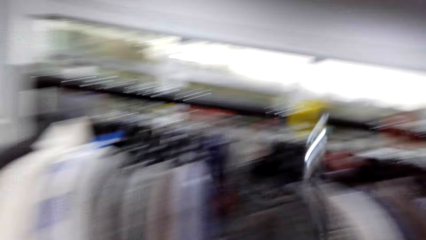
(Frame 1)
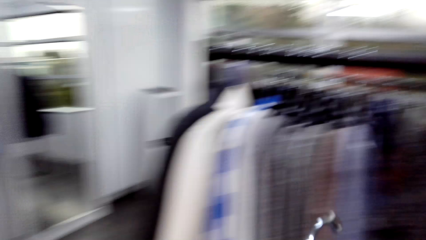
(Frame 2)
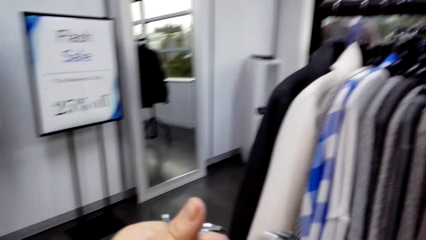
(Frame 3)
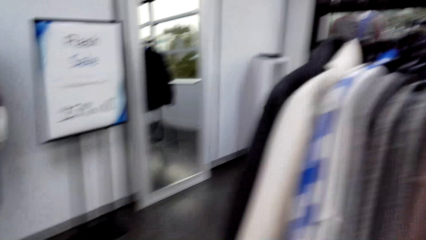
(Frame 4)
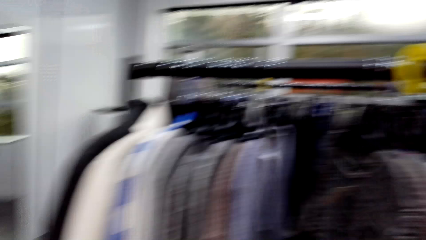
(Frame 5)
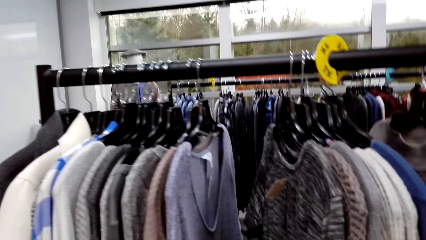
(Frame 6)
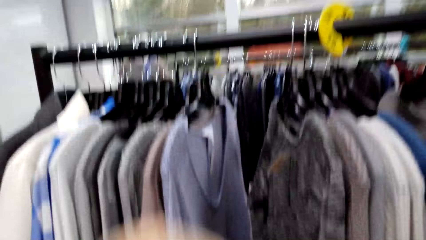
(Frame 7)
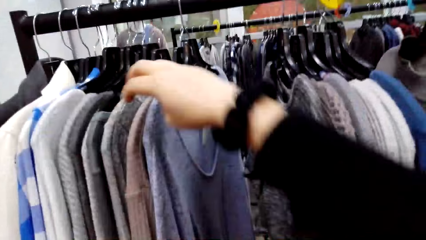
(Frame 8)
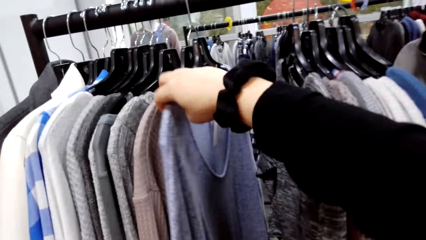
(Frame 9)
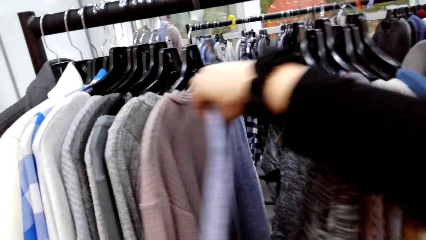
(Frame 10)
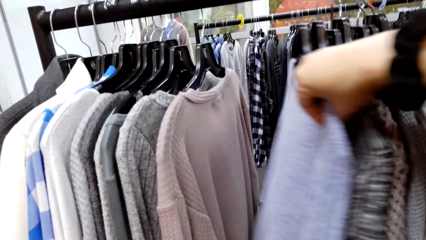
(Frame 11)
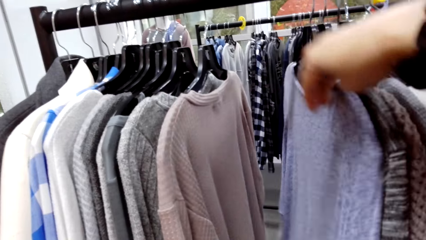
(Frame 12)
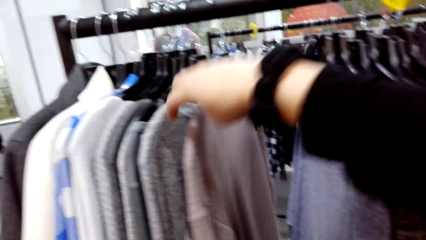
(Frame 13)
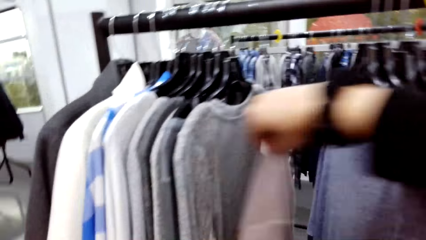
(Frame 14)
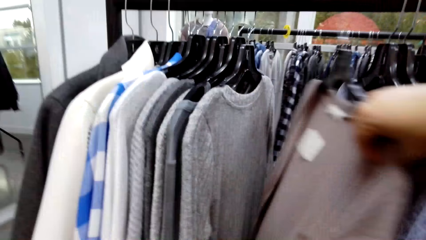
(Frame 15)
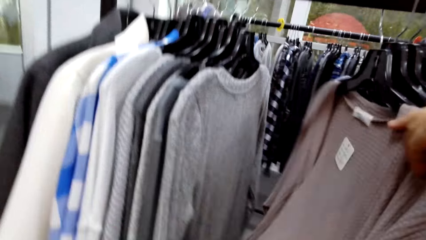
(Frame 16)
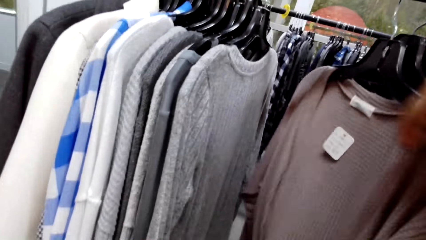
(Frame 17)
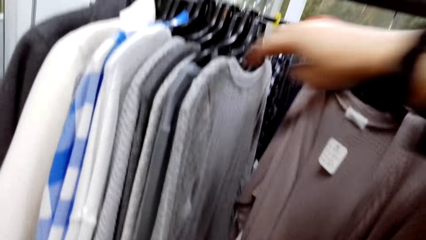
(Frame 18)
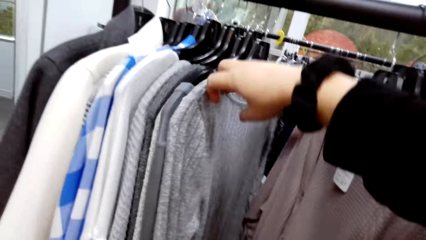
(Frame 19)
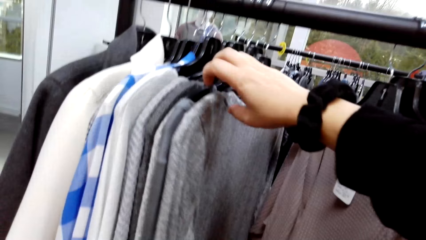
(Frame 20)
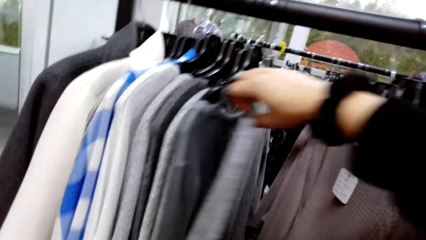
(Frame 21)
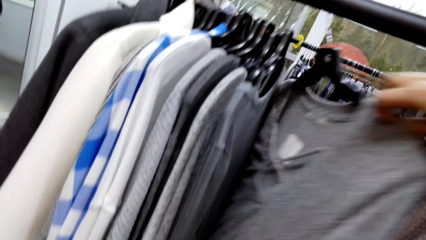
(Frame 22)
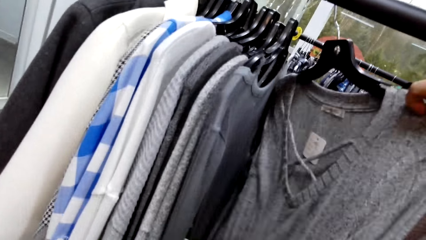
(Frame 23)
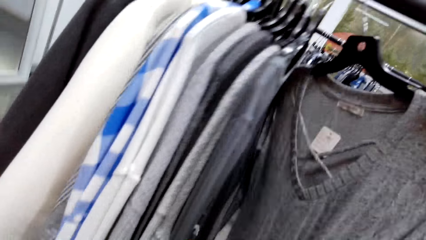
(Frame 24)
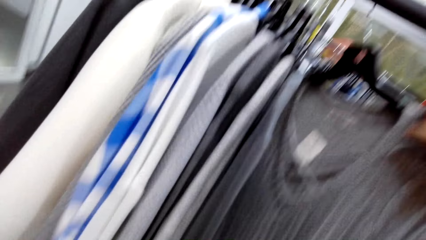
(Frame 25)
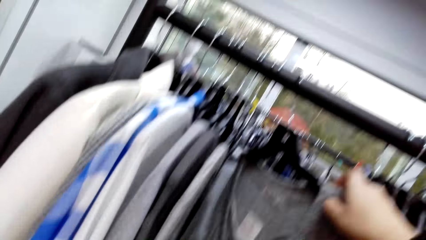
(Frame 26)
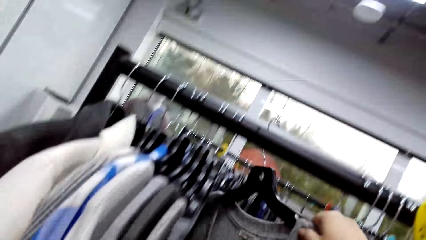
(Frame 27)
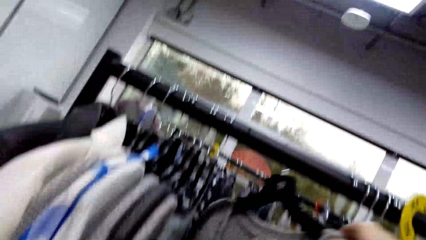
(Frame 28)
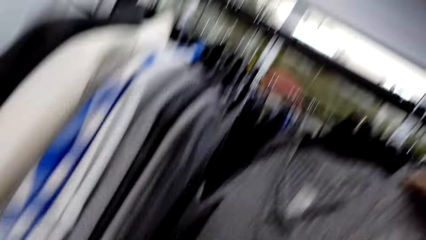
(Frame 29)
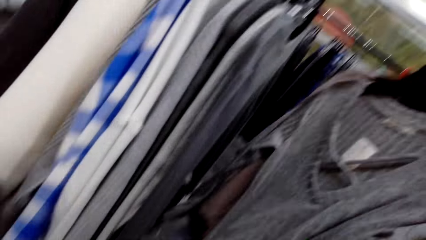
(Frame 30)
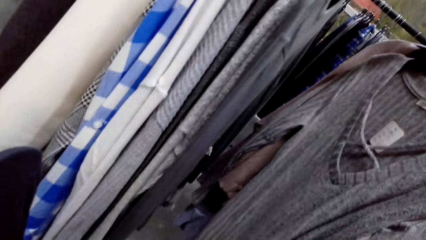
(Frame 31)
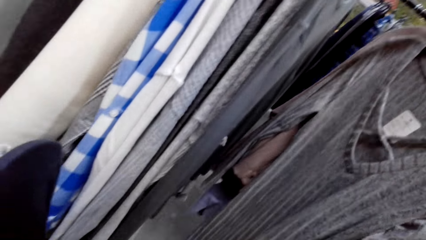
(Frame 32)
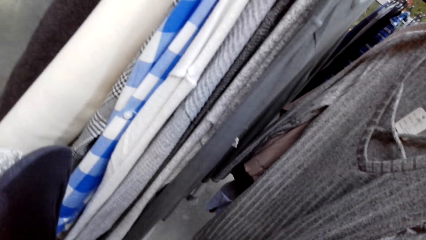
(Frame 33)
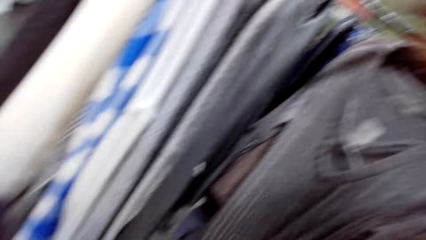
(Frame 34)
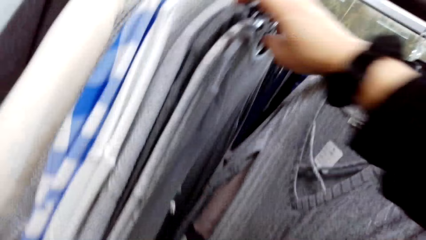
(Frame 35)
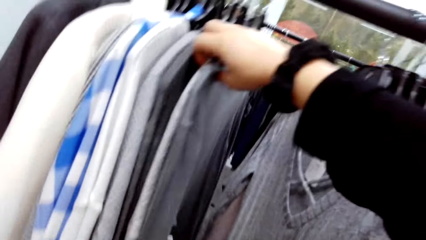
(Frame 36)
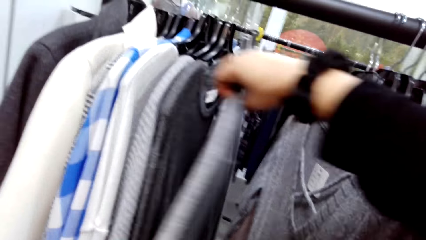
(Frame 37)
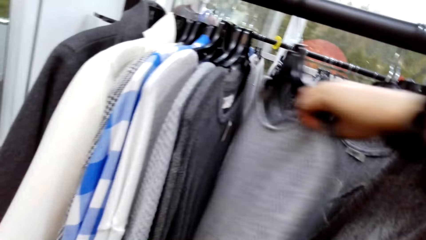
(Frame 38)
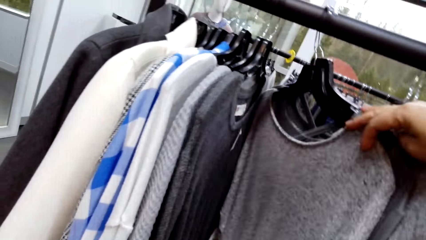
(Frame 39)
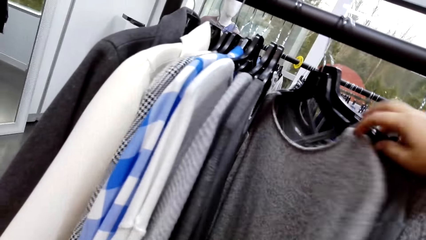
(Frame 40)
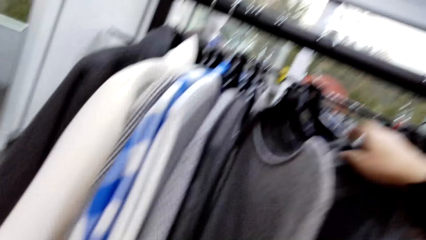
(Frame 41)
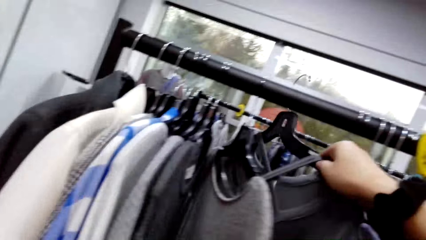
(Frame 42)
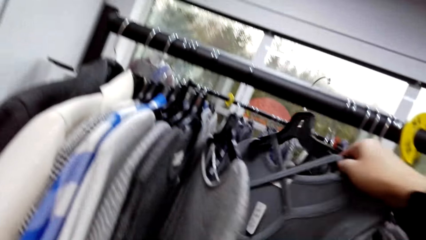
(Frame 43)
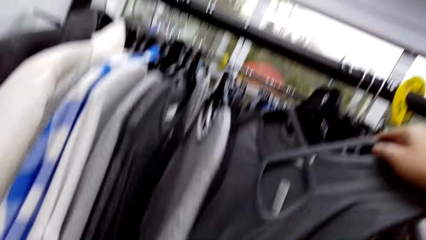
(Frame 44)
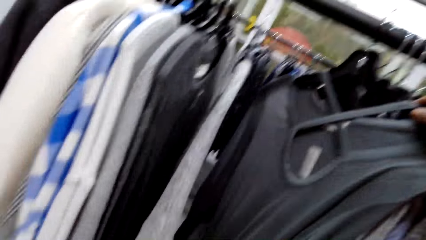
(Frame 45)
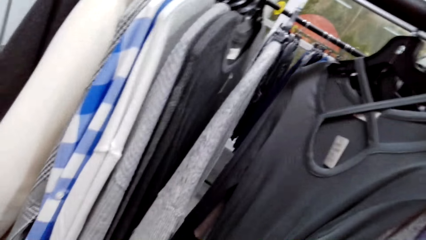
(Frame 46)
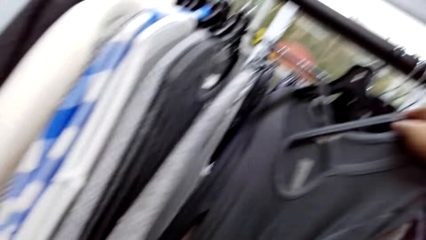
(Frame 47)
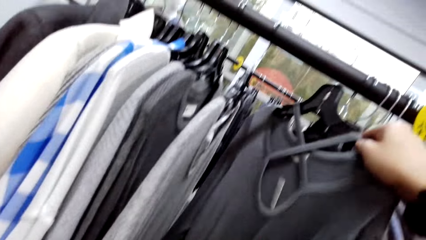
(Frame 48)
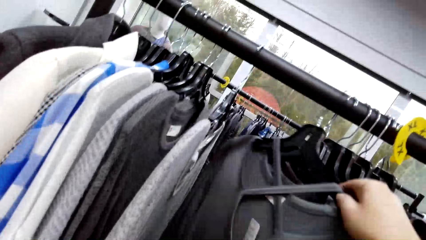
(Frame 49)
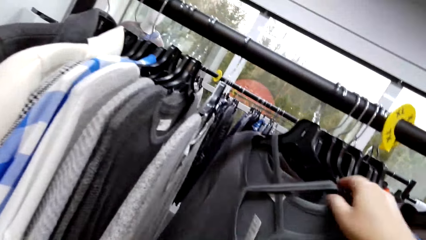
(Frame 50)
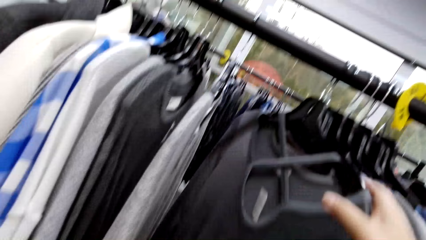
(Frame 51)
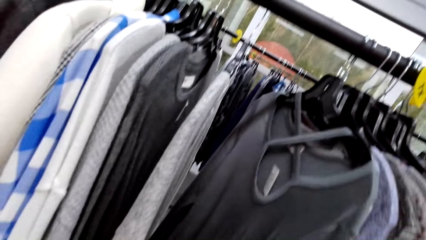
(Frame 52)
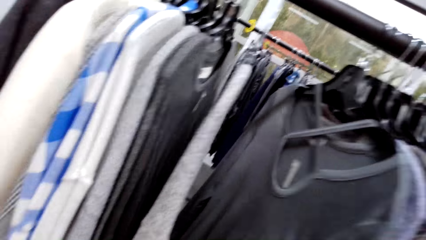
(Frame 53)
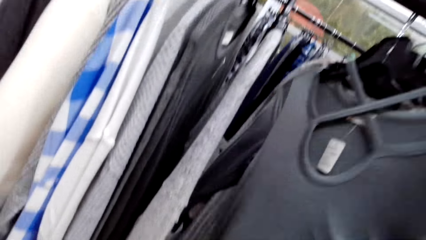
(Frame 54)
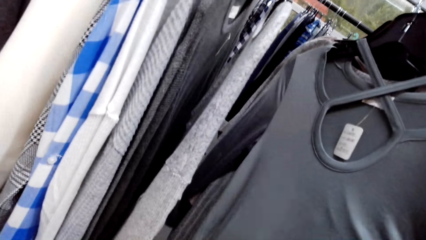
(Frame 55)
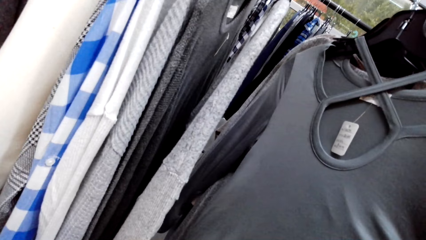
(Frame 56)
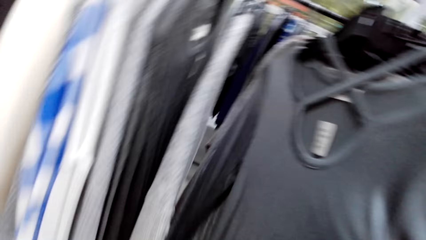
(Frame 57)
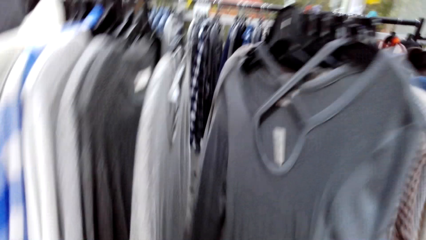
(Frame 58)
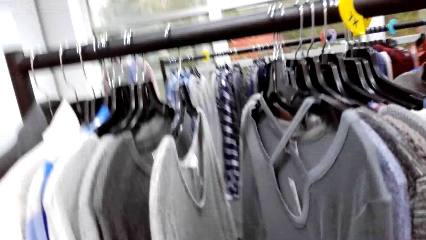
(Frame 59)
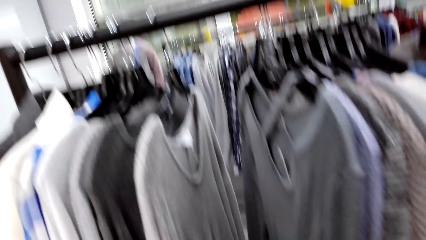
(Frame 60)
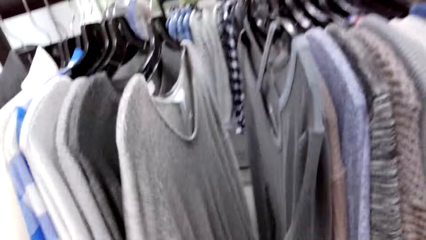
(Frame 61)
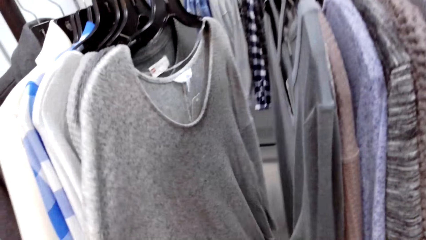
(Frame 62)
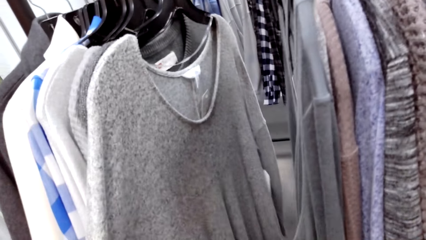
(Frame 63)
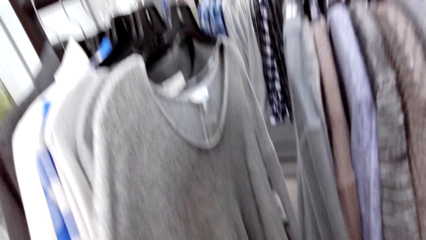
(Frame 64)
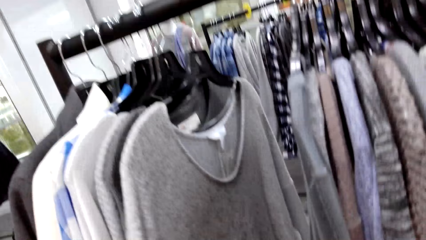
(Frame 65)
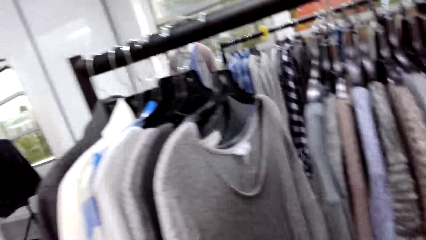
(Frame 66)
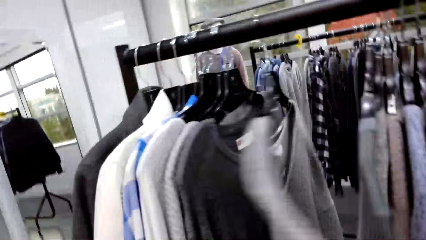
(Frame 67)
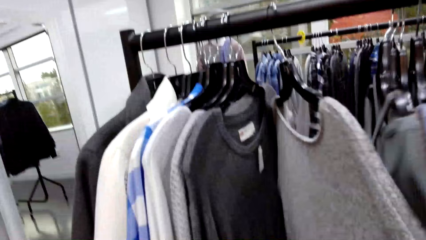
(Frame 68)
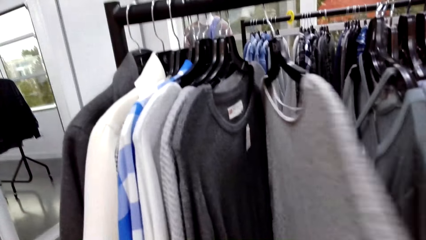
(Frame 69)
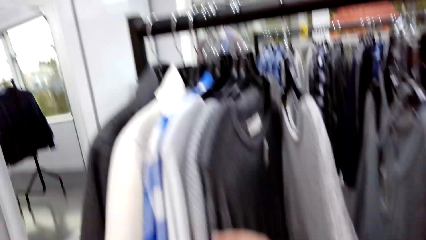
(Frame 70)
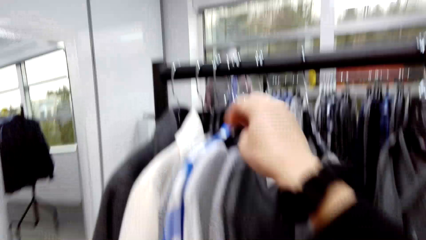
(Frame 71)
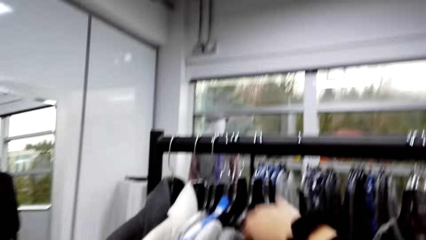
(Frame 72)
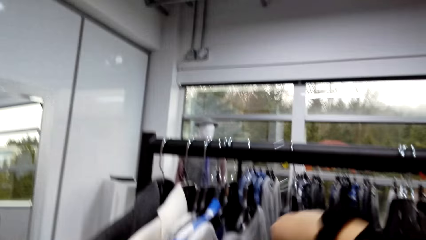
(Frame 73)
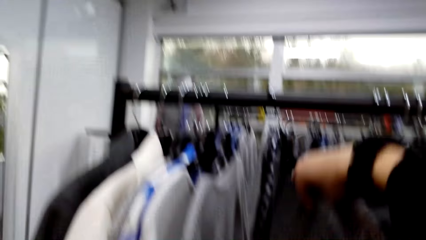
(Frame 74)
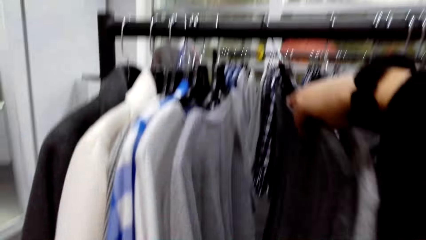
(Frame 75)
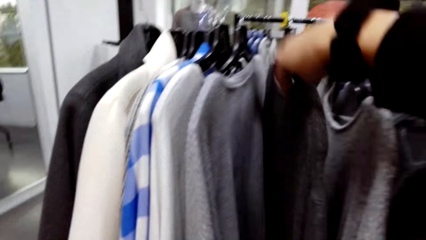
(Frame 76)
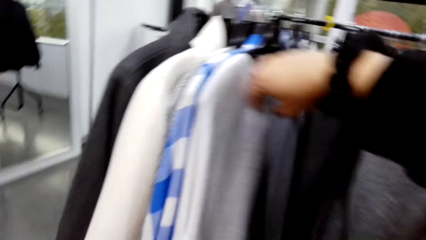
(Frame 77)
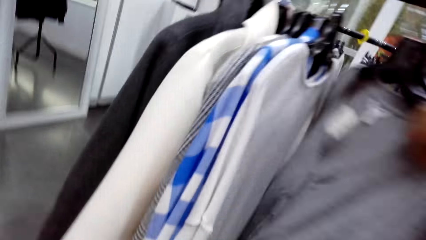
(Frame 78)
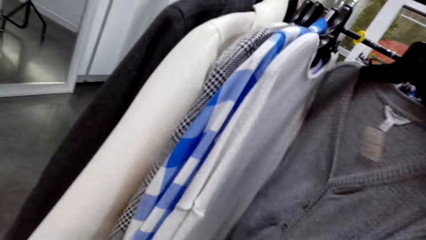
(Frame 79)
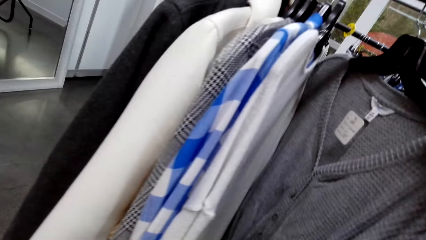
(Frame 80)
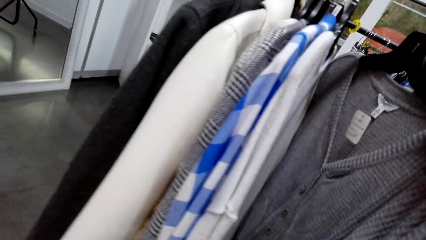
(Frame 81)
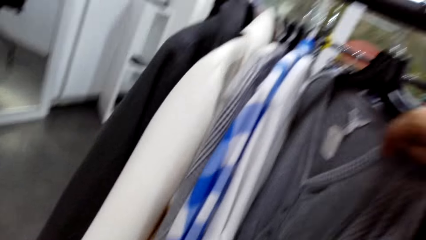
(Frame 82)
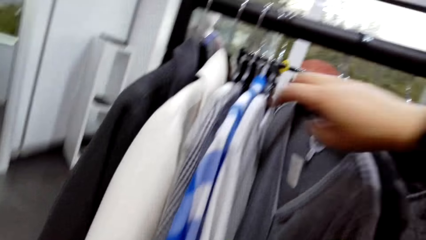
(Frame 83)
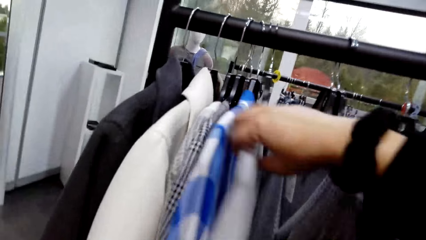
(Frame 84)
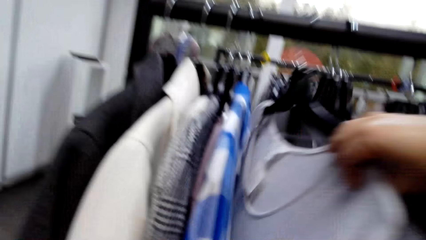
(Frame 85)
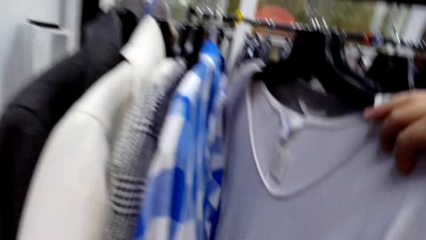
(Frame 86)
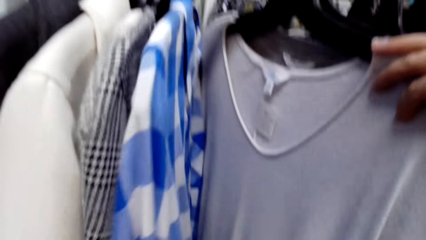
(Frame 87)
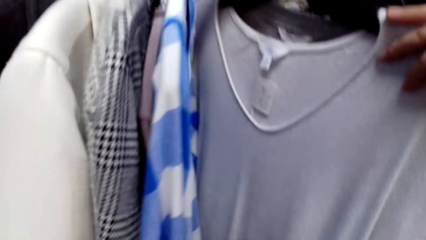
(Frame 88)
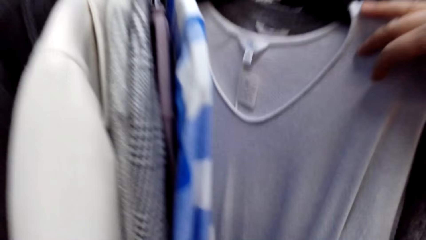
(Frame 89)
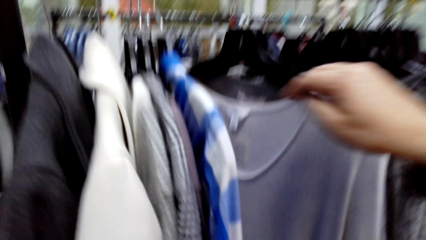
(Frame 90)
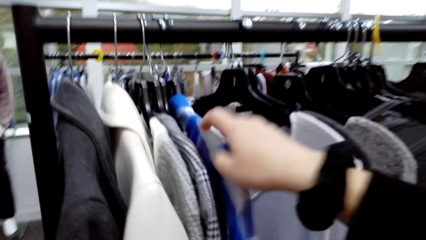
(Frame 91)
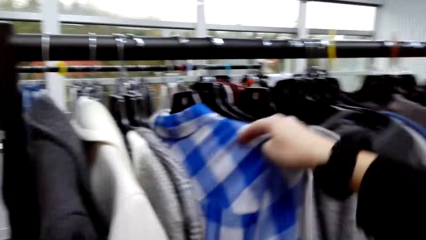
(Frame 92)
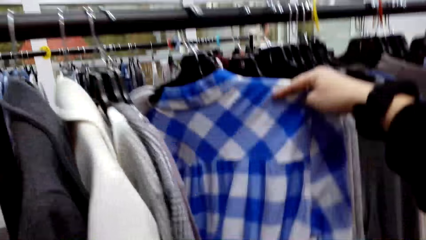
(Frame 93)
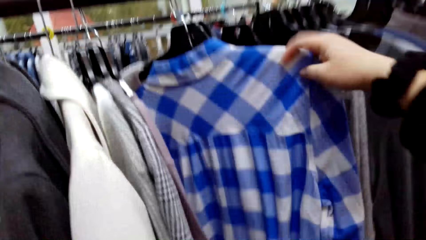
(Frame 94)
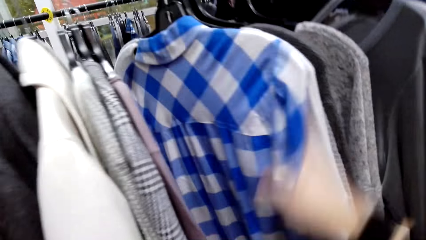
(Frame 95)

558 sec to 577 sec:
The camera wearer puts the blouse on the left hand. They move clothes on the holder. They unhang a cloth from the clothes holder. They move clothes on the holder. They look at clothes on the holder. They touch clothes. They move clothes on the holder.
